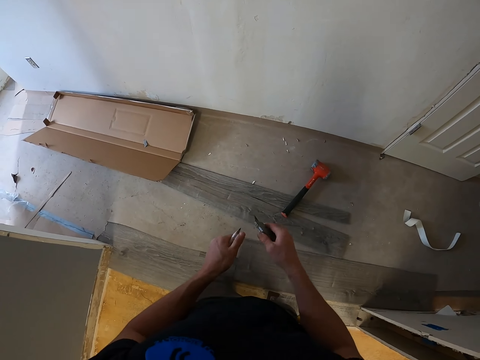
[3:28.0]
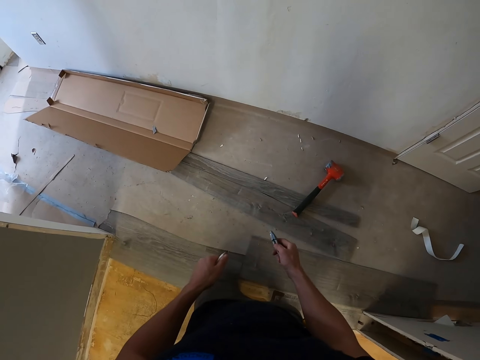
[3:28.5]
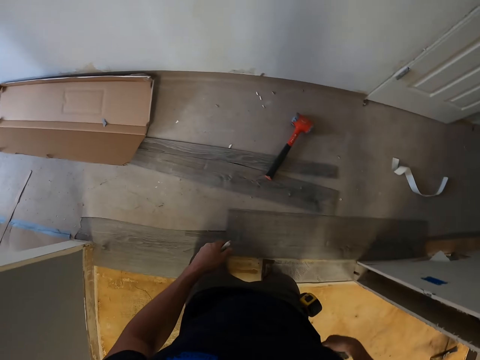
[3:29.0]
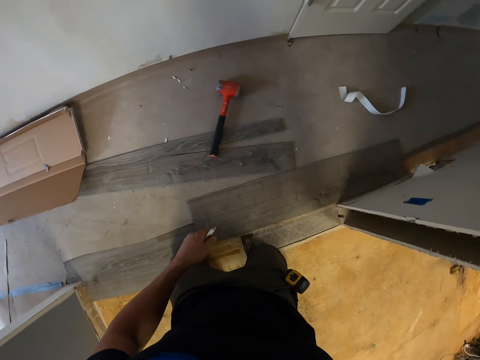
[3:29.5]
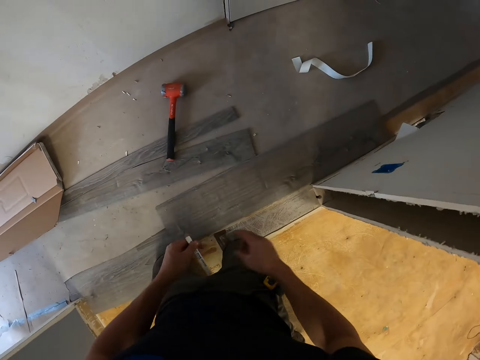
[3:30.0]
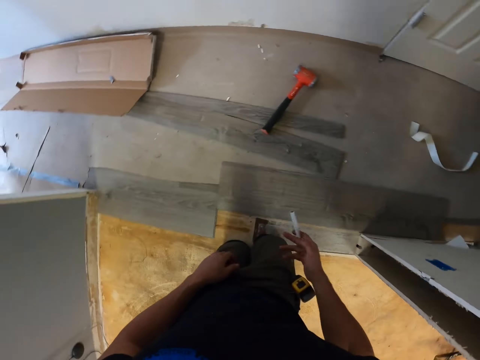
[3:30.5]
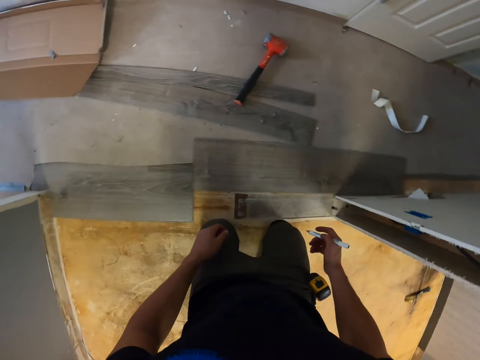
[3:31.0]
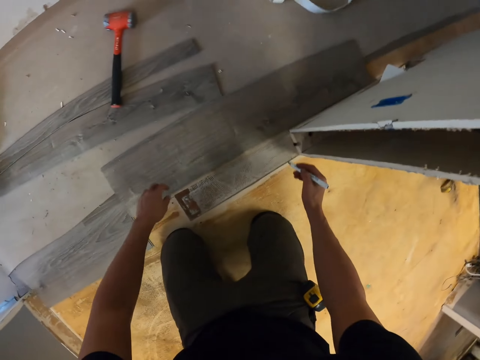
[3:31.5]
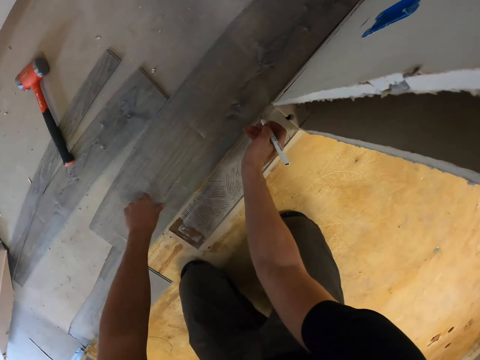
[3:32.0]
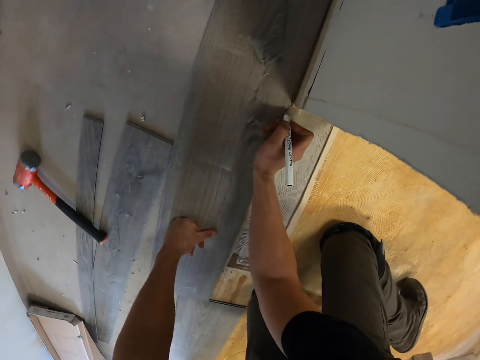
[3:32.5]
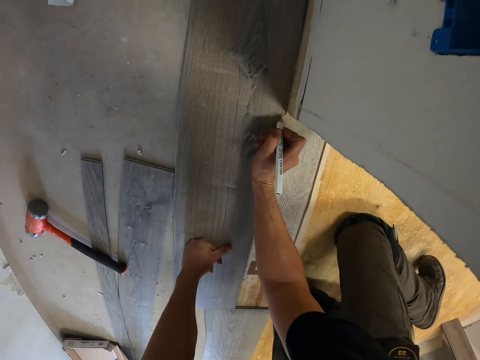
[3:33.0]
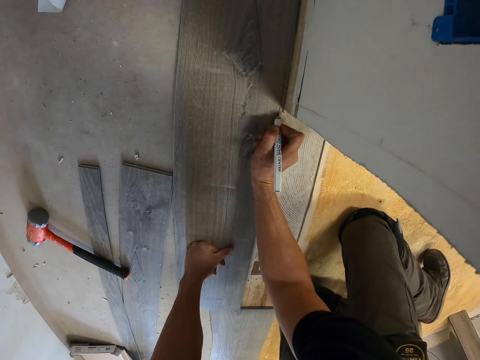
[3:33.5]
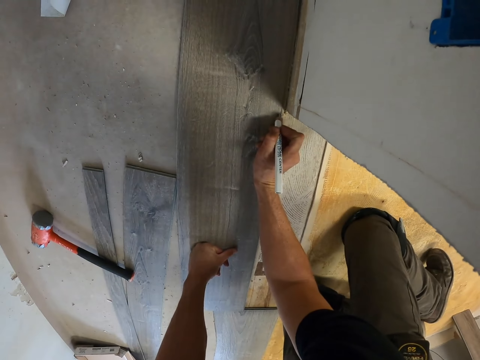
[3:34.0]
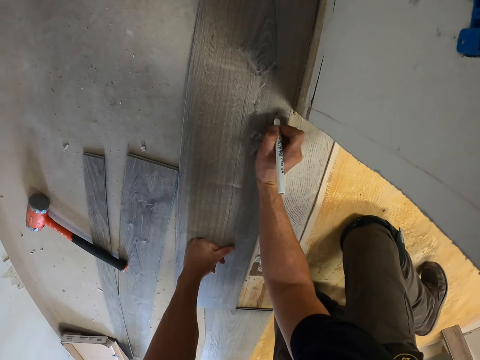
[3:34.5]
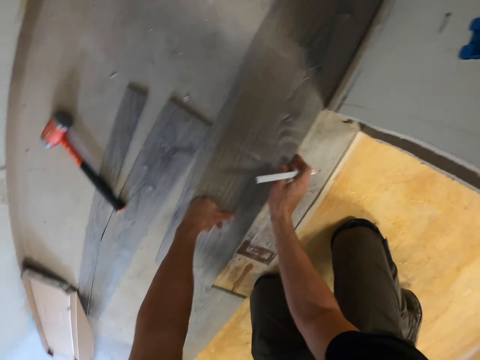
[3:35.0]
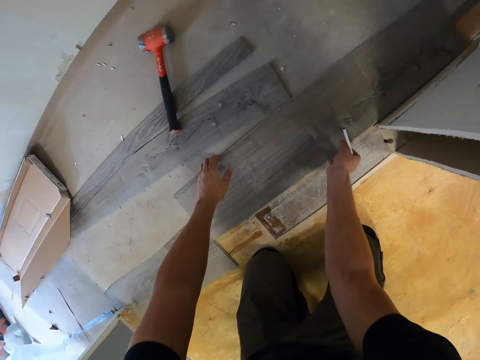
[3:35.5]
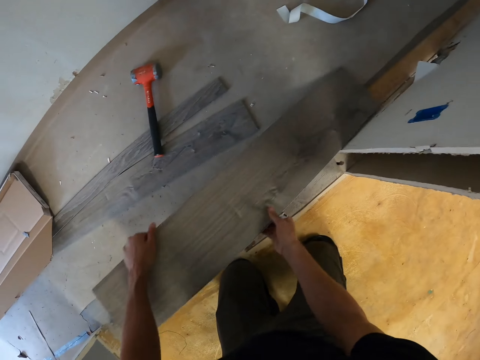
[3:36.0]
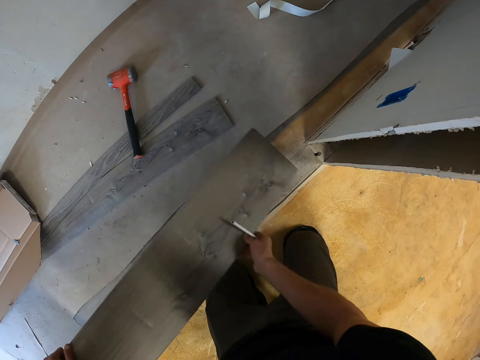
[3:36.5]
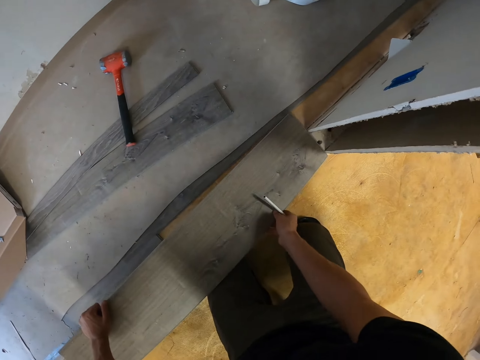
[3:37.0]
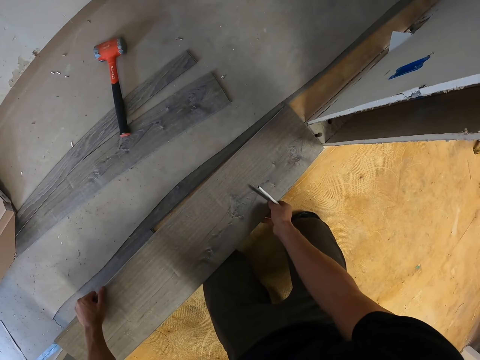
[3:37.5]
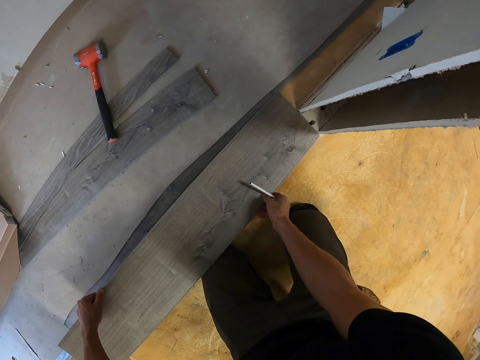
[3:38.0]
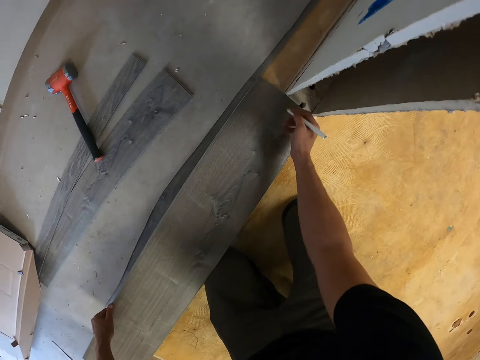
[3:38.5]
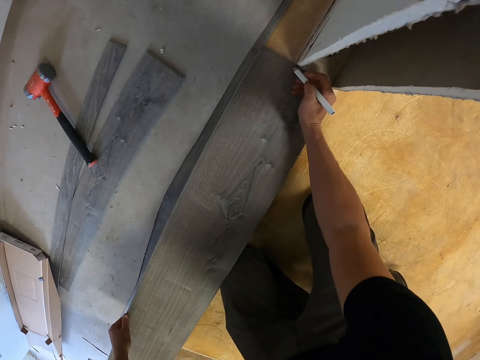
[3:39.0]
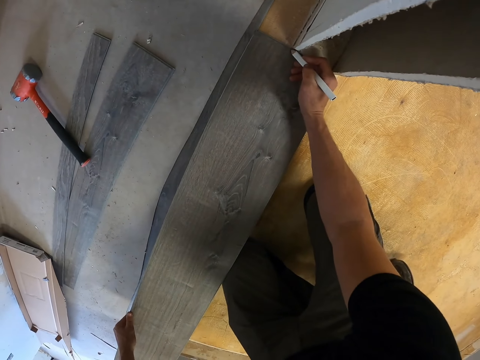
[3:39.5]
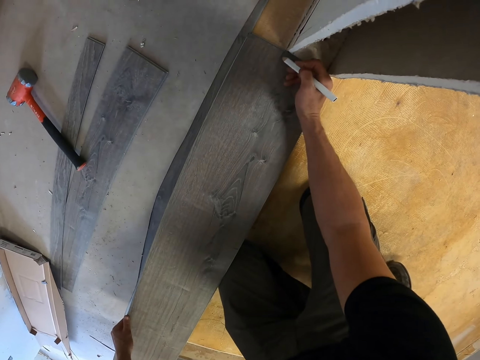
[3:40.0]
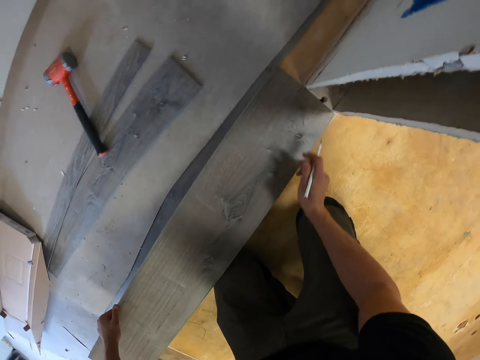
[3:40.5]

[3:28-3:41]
The camera wearer places the pocket knife in the pocket. They pick the pencil with the right hand. They put a mark on the plywood with the pencil. They adjust the plywood. They connect the wood to the floor. They put a mark on the plywood with the pencil.

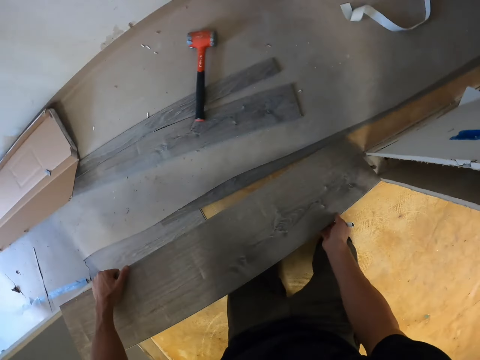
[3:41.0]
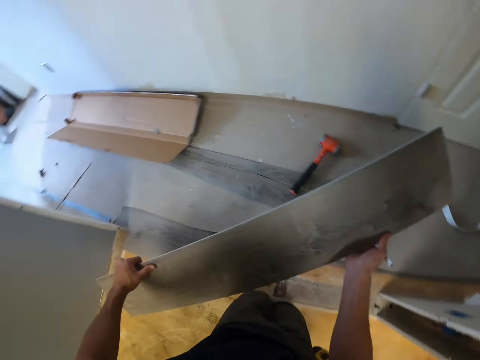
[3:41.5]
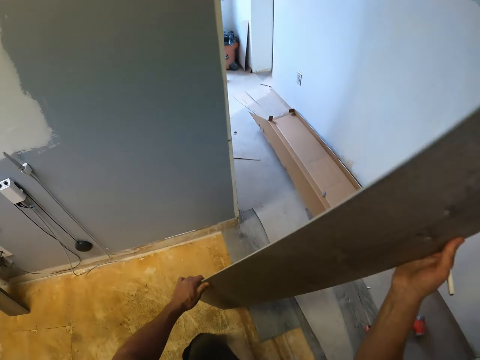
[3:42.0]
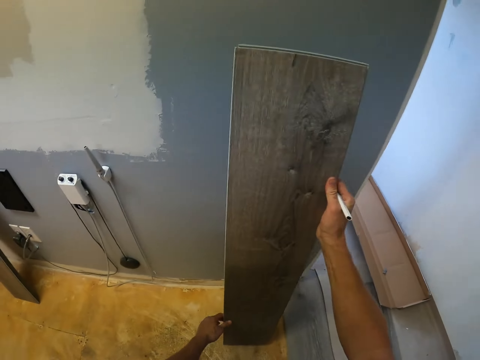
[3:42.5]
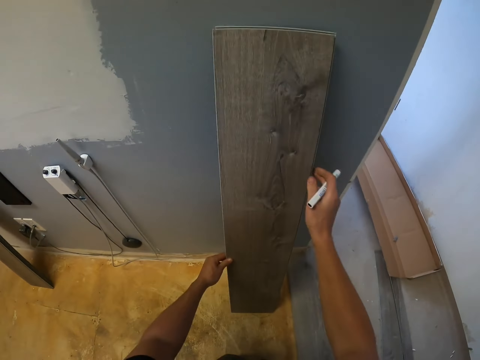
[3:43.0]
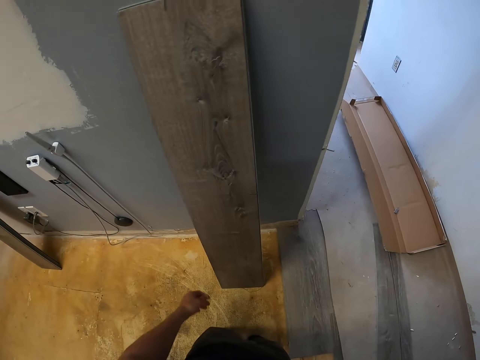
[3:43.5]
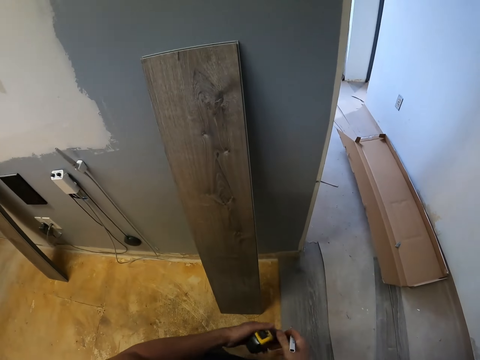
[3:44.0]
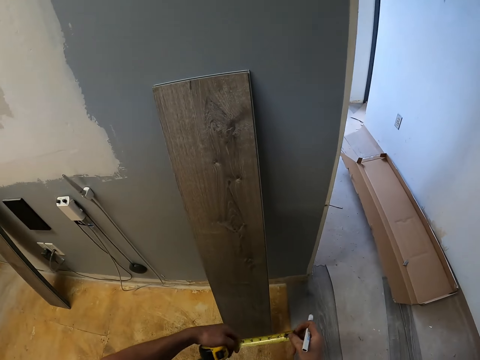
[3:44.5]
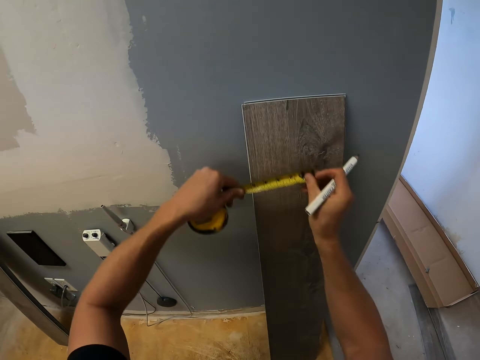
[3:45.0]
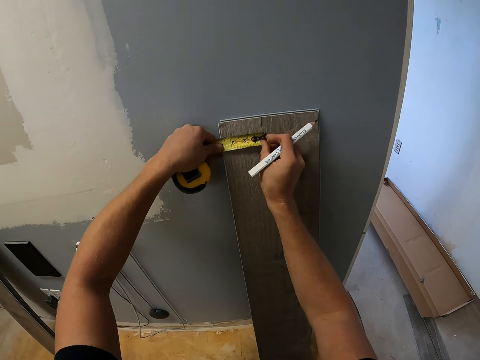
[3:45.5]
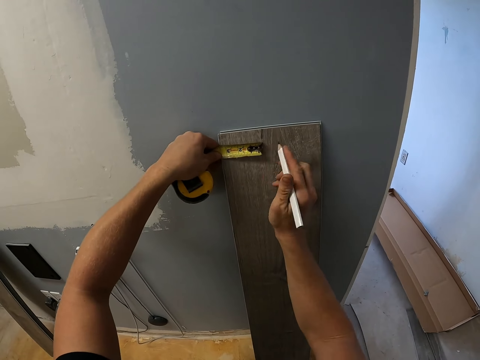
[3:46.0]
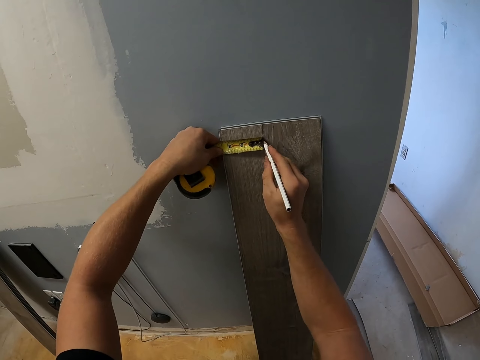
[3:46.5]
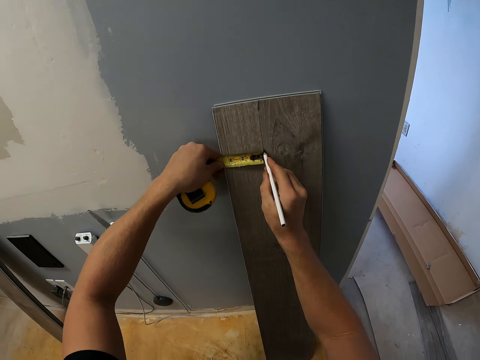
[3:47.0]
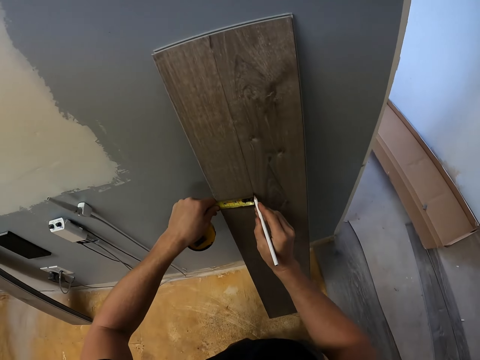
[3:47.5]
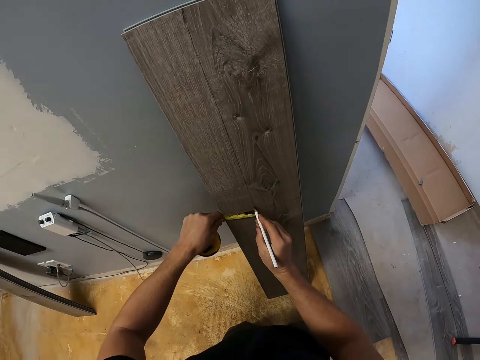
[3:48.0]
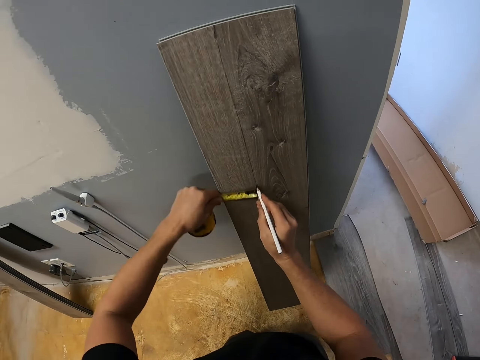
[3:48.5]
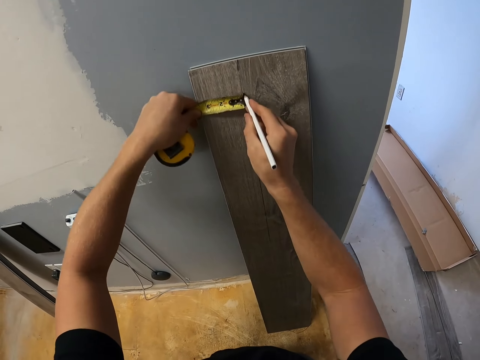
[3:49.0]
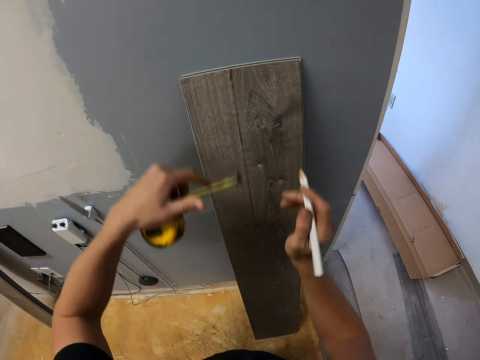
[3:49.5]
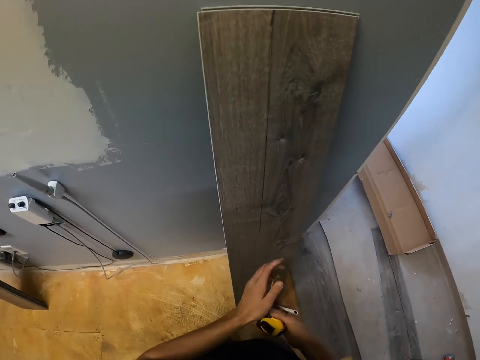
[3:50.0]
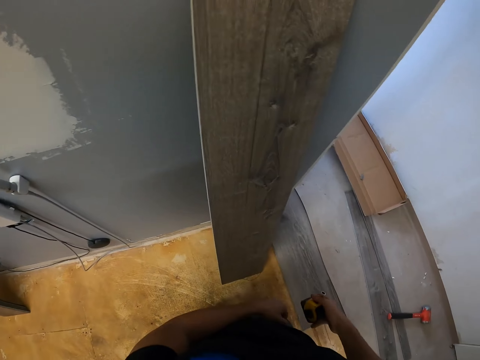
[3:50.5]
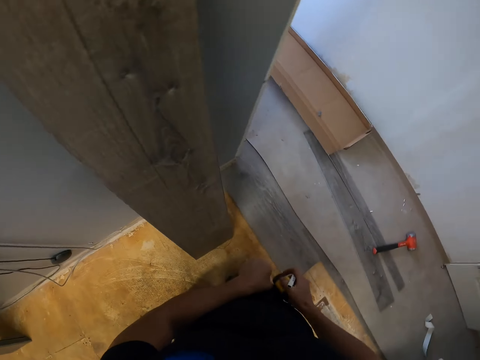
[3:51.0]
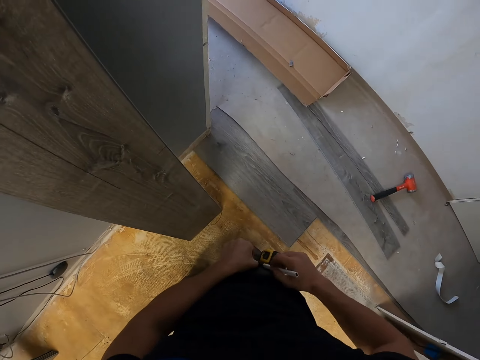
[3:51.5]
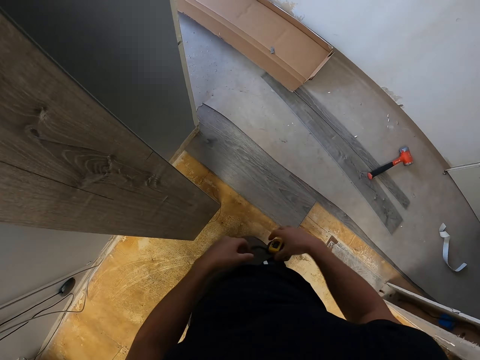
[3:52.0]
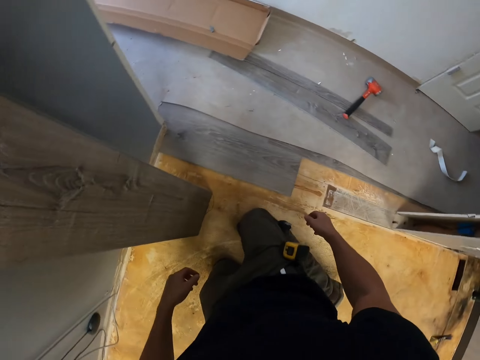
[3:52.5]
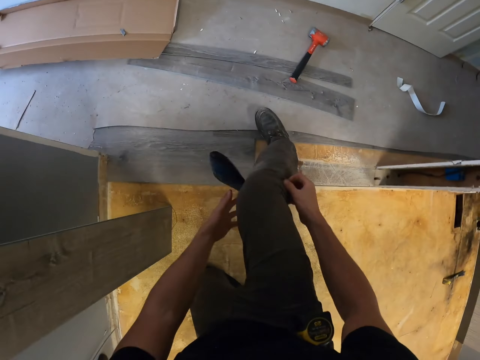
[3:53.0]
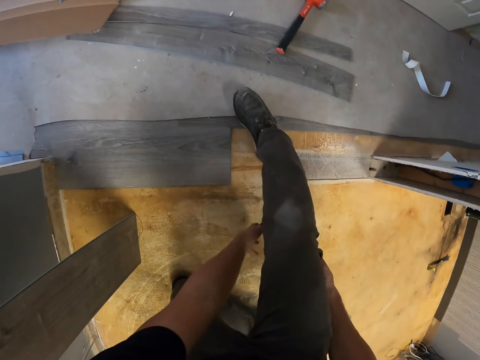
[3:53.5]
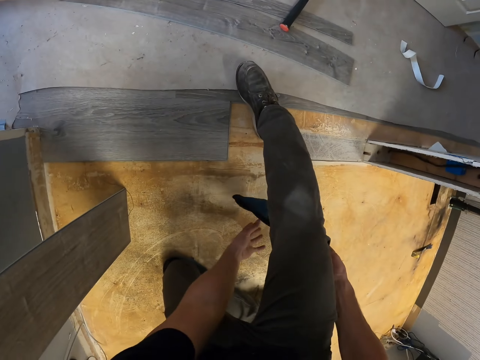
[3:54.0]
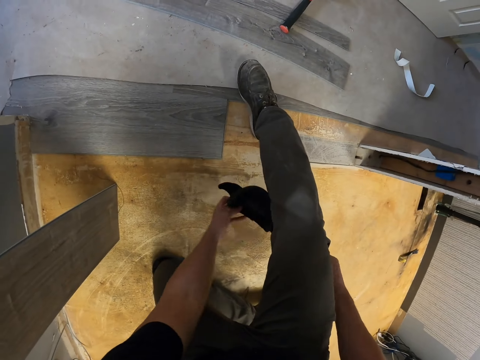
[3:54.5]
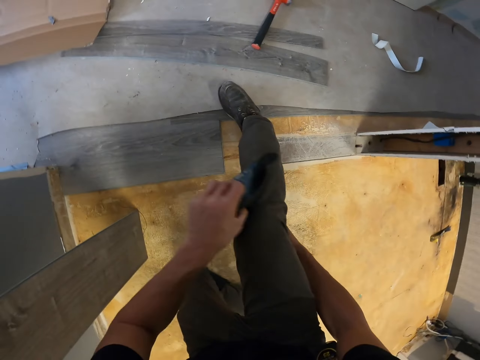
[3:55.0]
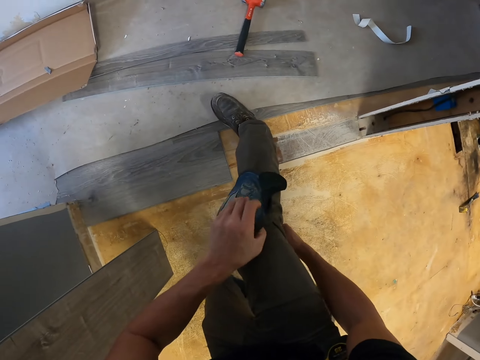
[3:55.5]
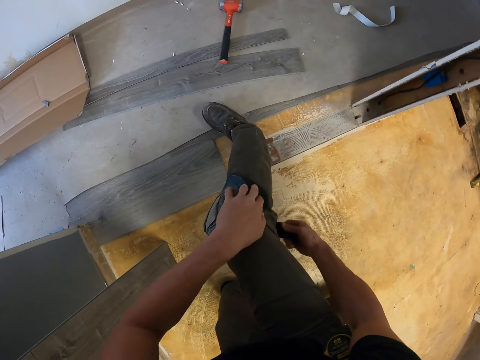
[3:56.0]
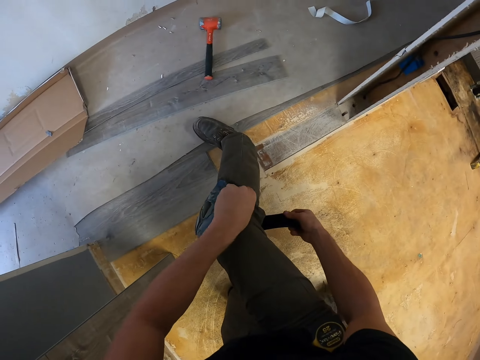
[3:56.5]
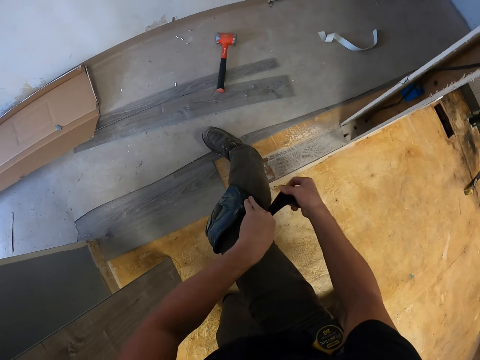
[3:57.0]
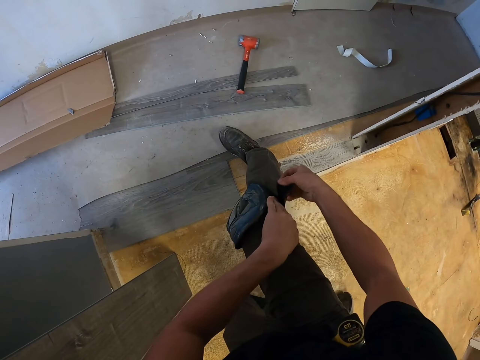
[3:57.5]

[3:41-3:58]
The camera wearer carries the plywood. He places the plywood on the wall. He picks a tape measure. He takes the plywood measurement. He puts a mark on the plywood with the pencil. He places the tape measure inside the pocket. He places the pencil inside the pocket. He puts on the knee pad. He tightens the knee cap on his knee.
